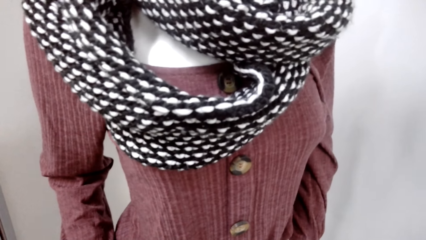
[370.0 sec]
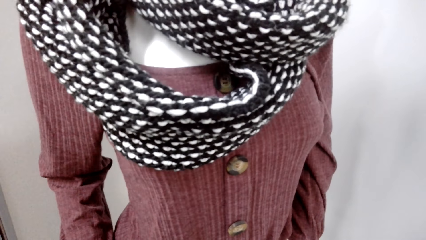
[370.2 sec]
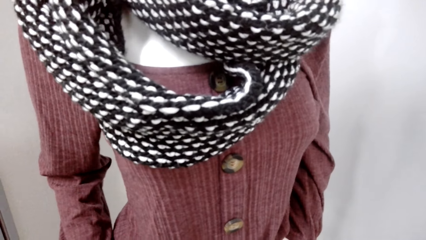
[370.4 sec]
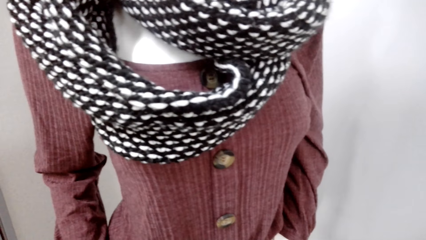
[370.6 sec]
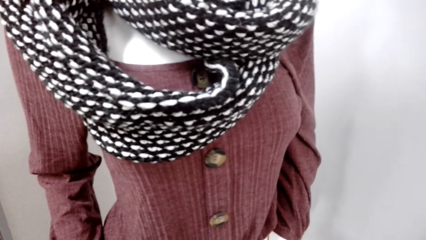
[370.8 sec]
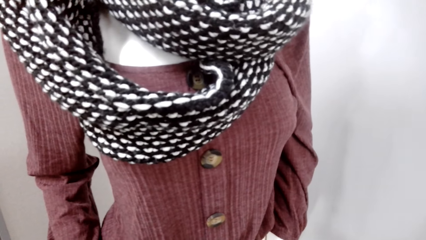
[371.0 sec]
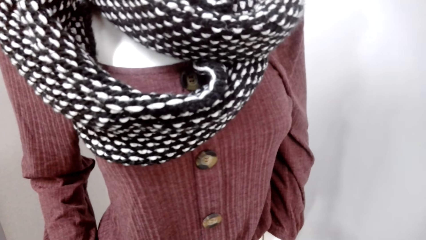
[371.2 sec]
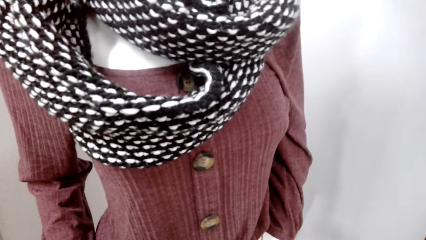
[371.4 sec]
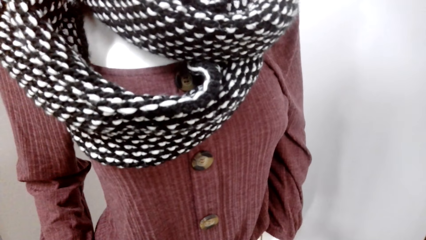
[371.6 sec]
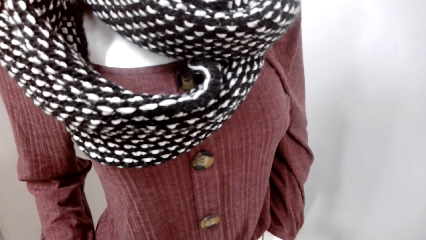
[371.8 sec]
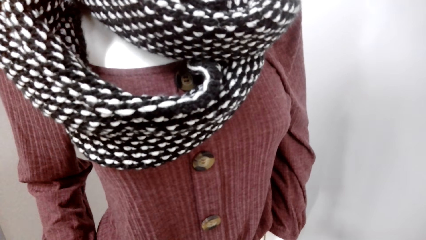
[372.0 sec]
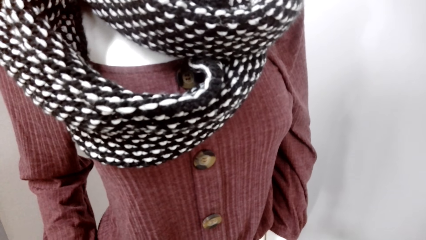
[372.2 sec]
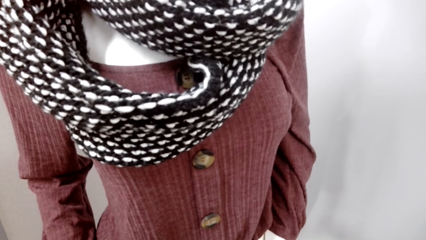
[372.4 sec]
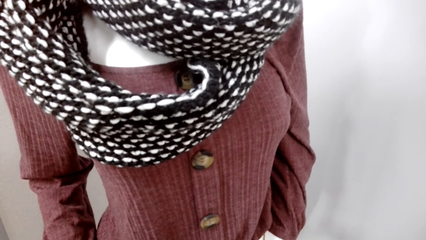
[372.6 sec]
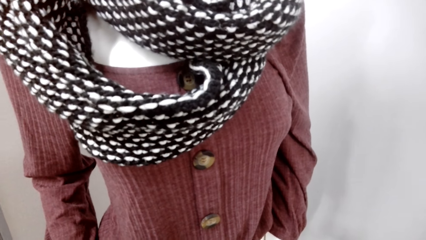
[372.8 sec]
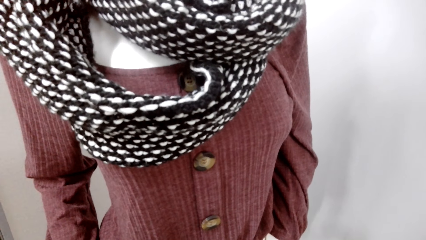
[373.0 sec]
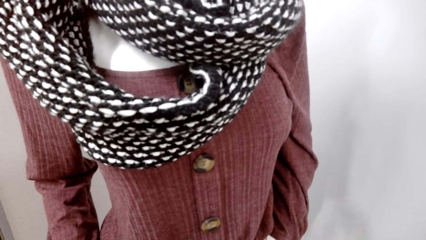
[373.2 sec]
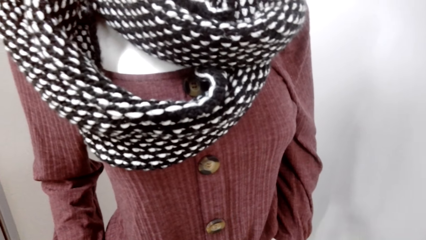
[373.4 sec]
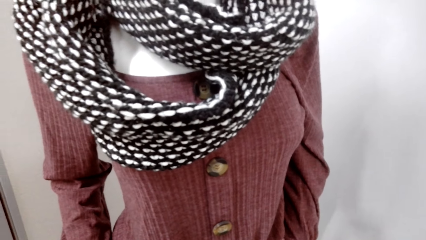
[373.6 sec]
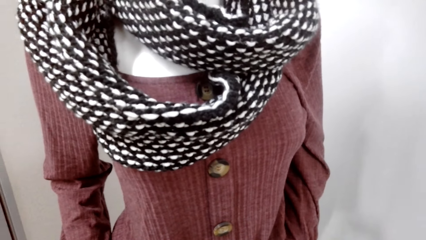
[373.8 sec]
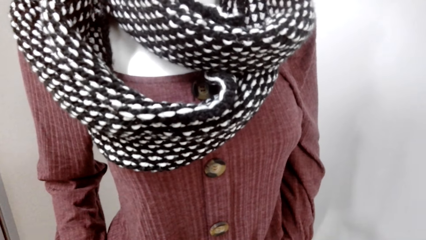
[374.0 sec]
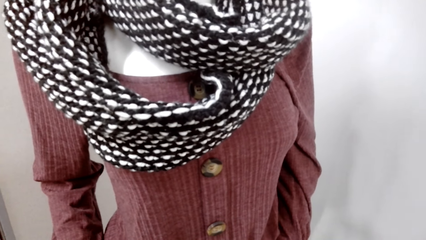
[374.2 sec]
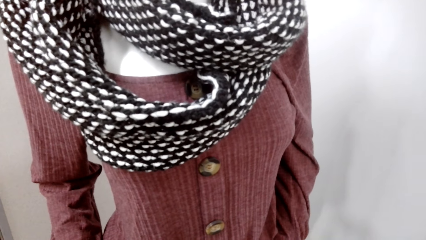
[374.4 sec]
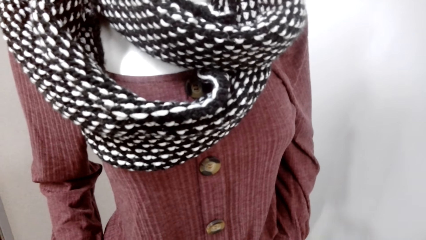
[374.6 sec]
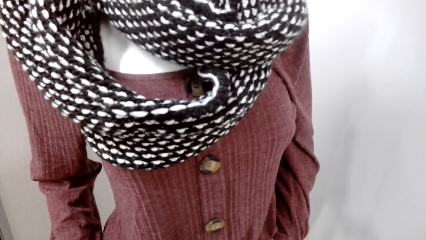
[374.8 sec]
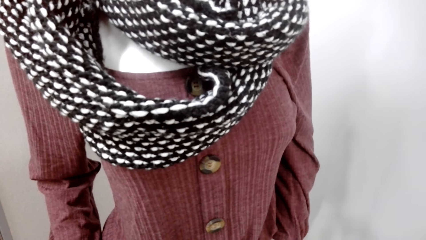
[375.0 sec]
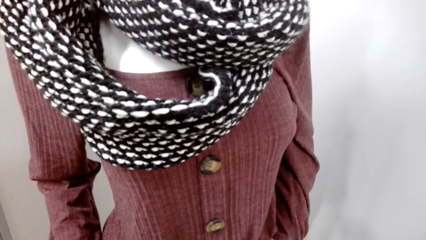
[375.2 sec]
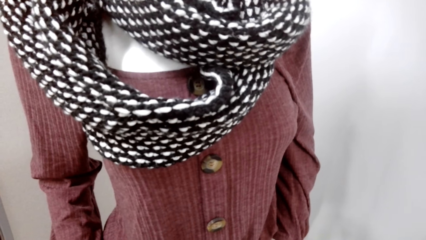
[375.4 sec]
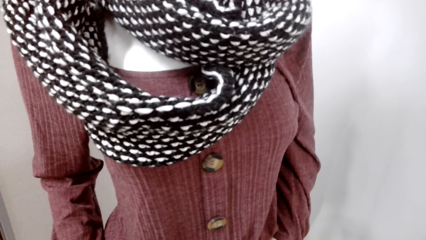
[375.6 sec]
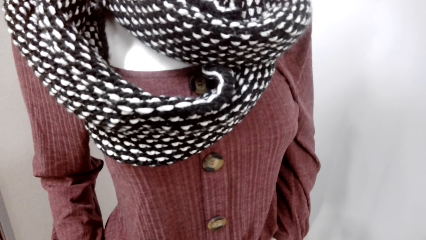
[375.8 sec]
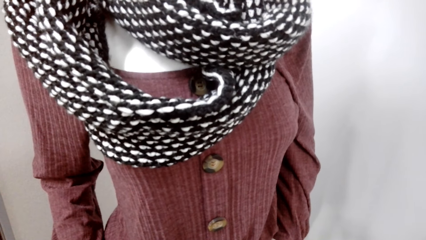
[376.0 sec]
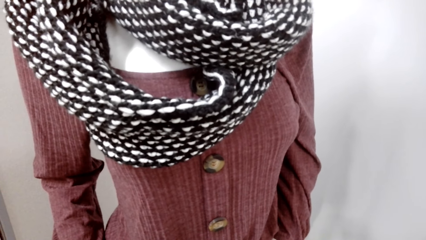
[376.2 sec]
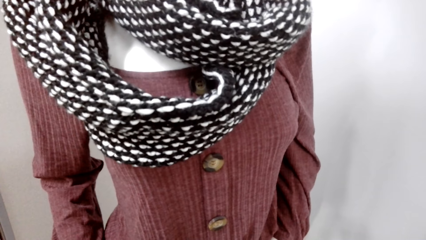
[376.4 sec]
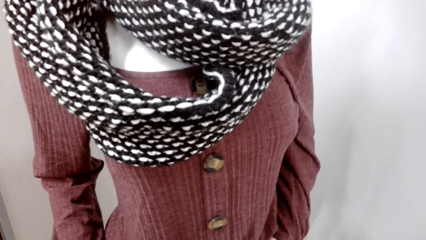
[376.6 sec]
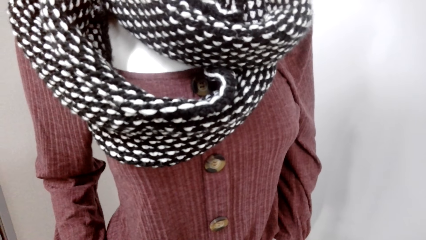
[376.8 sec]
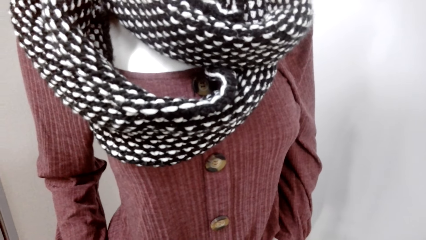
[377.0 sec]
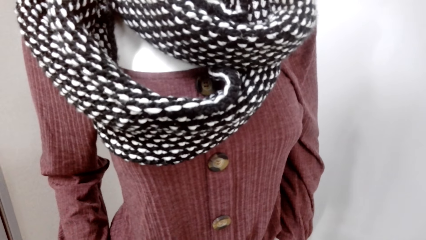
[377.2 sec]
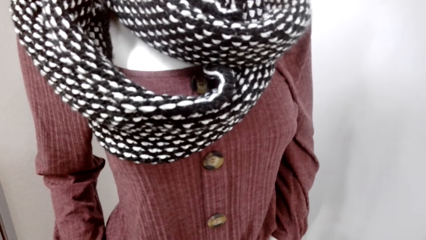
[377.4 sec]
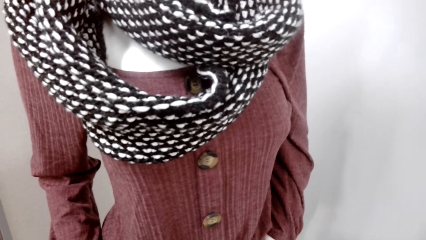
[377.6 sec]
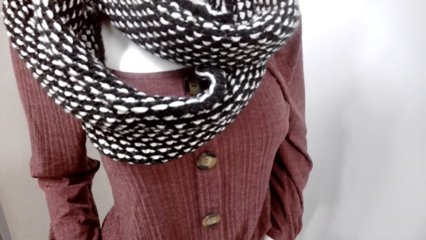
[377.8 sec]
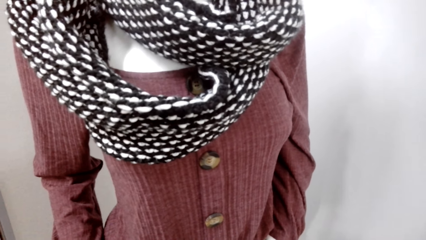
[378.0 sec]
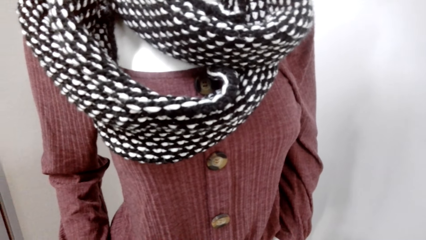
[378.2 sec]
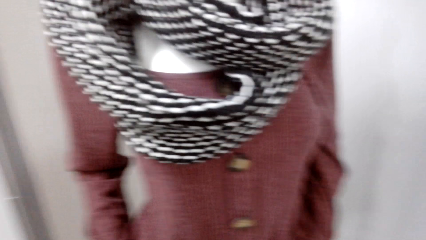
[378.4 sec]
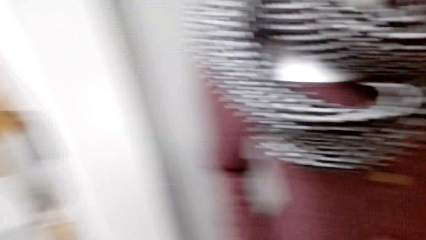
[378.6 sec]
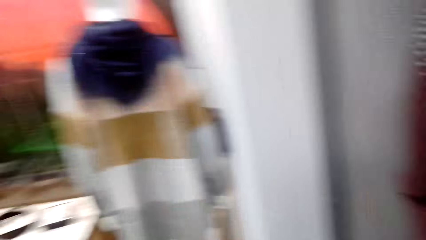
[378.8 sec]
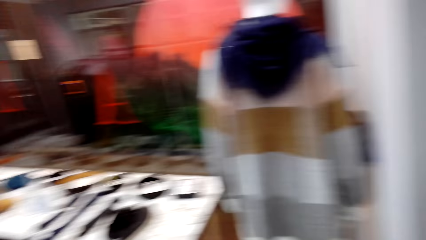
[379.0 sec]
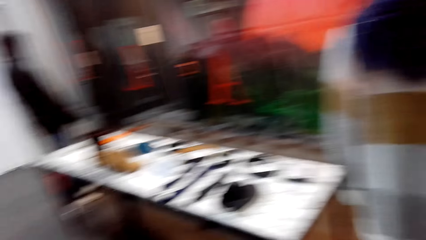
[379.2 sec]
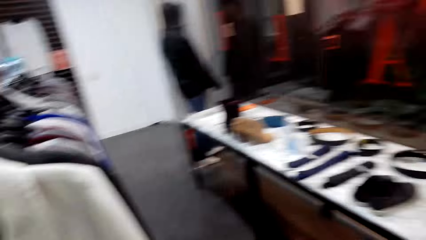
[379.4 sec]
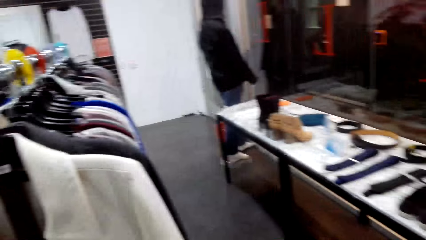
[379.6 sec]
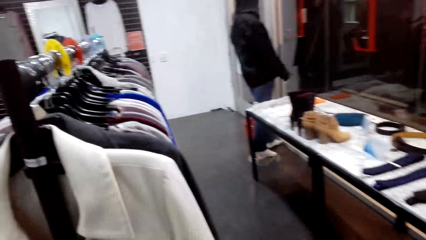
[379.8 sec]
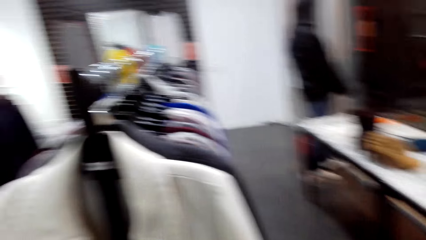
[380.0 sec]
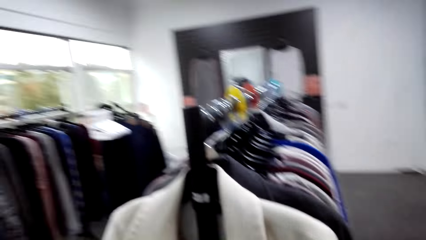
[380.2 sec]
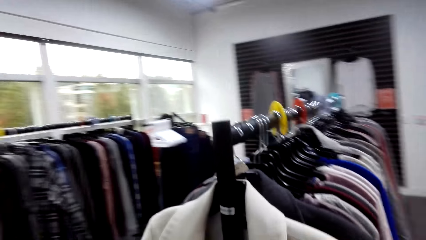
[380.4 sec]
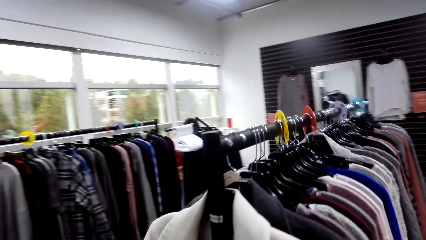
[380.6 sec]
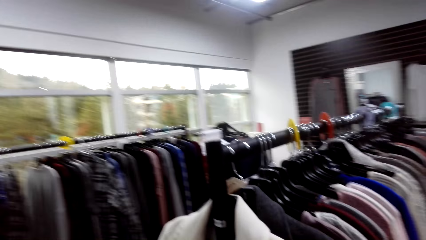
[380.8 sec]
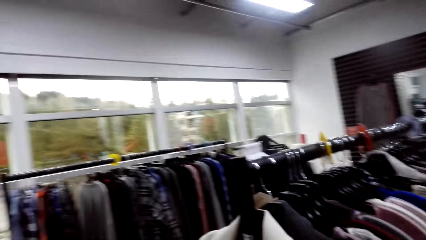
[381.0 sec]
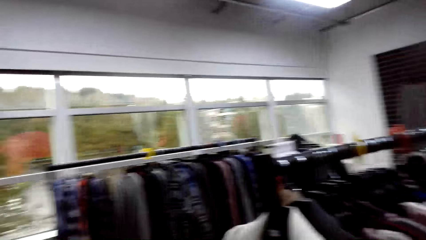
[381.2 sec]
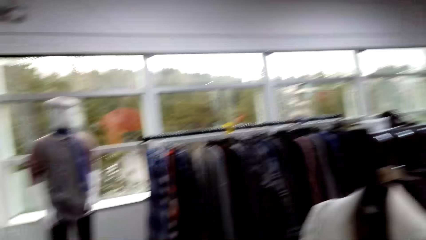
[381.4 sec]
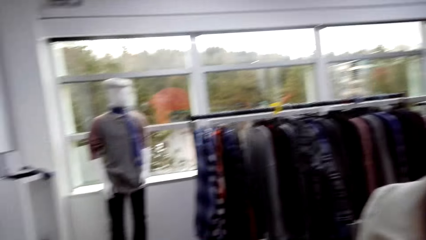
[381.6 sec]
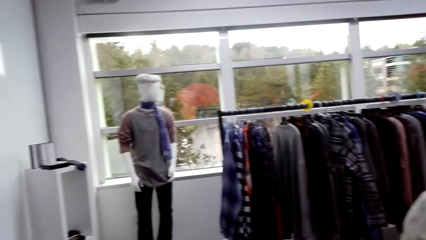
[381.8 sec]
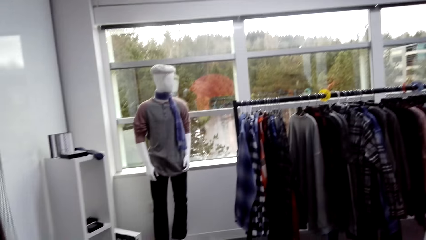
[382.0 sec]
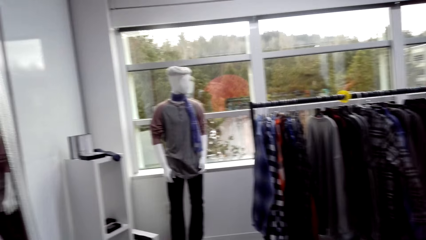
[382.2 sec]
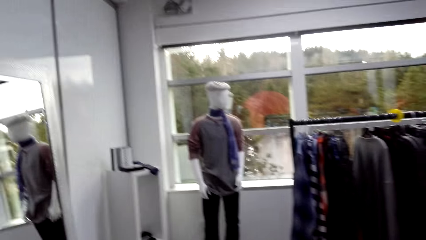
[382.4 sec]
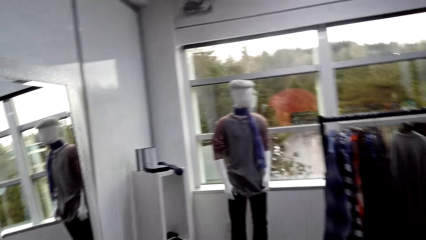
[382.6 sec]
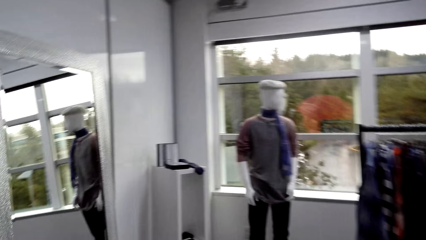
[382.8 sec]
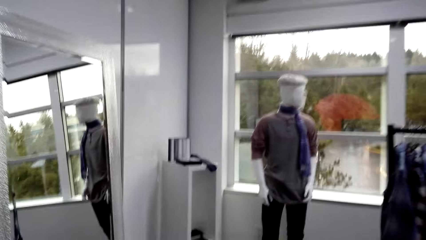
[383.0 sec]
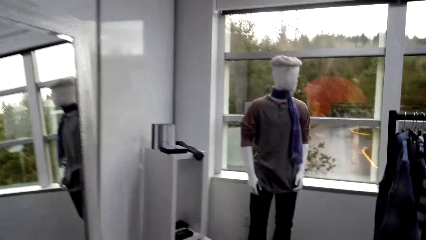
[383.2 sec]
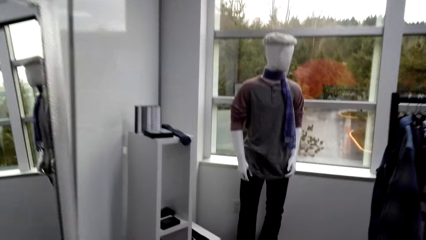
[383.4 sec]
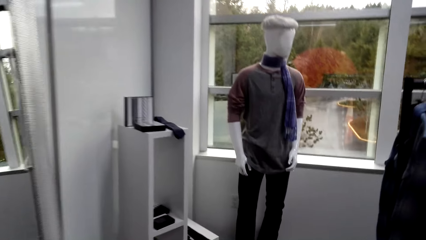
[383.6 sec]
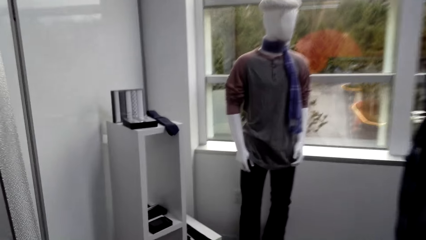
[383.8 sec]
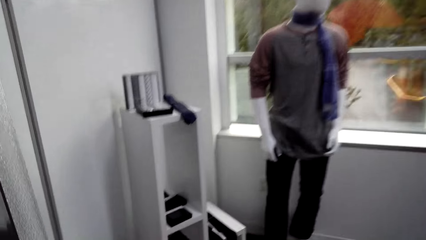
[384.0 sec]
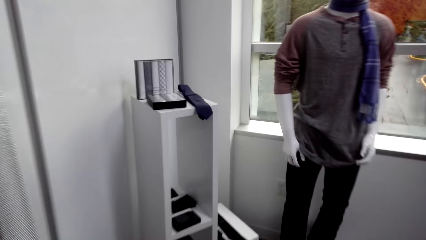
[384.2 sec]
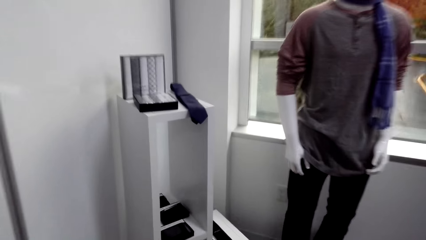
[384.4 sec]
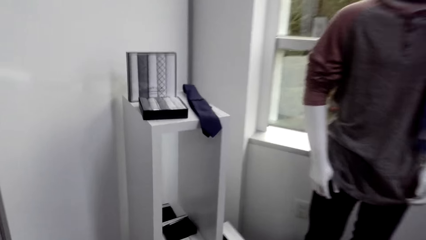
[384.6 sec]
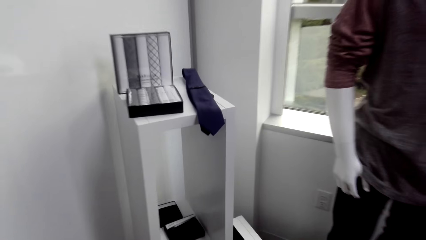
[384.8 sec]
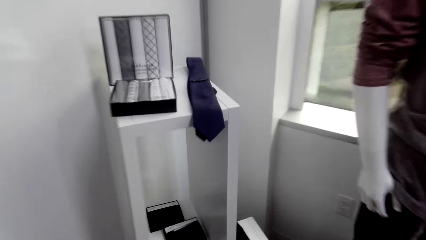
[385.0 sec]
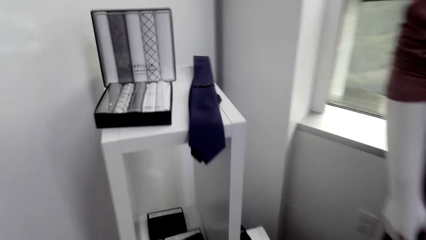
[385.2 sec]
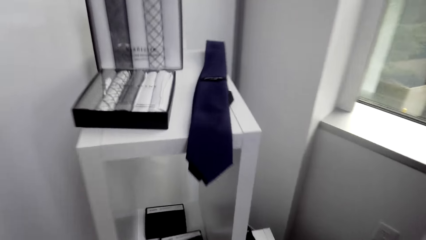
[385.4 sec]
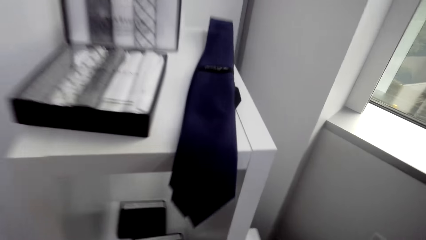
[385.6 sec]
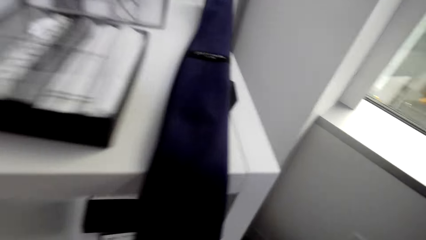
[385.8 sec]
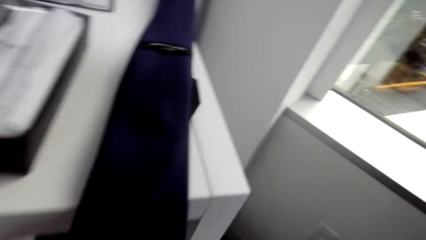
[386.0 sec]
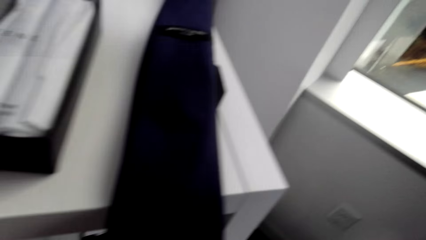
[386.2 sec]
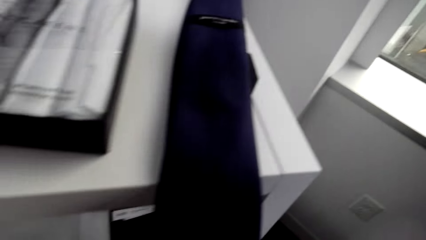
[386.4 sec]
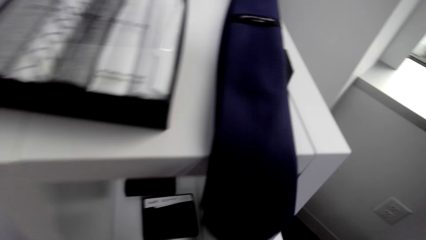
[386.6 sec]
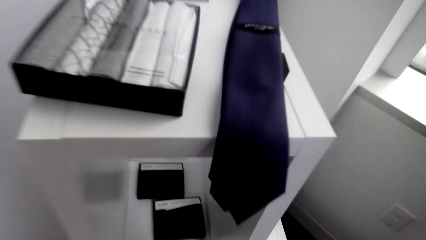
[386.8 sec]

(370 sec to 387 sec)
The camera wearer looks at the cloth on the display.
